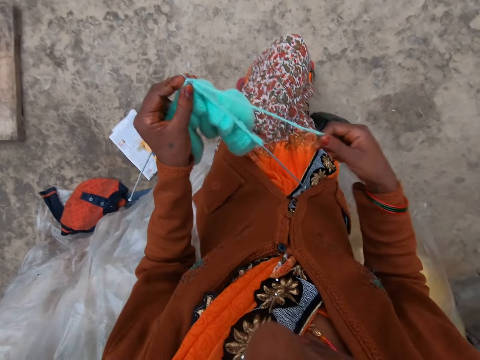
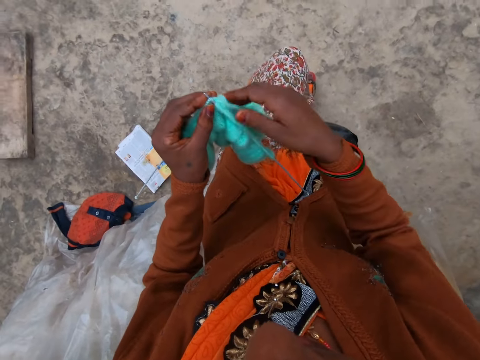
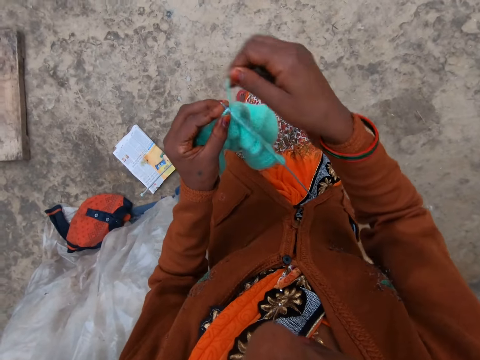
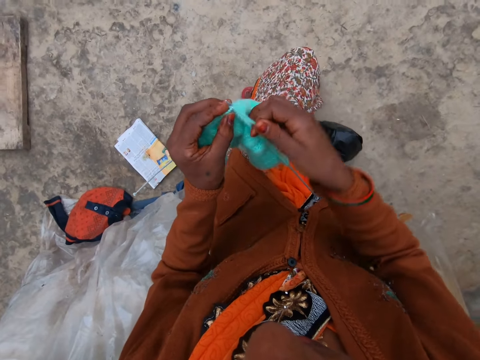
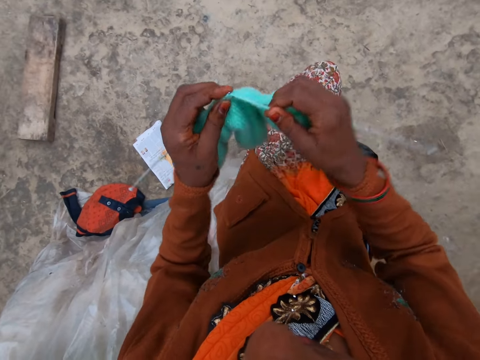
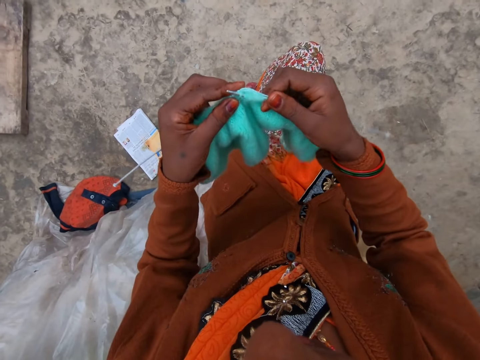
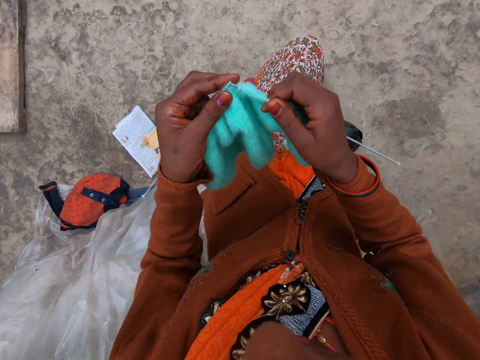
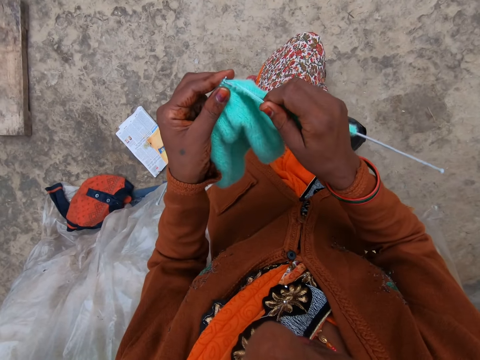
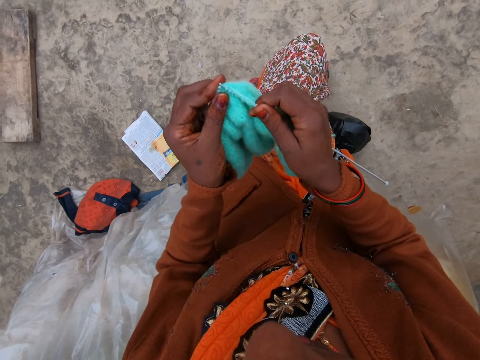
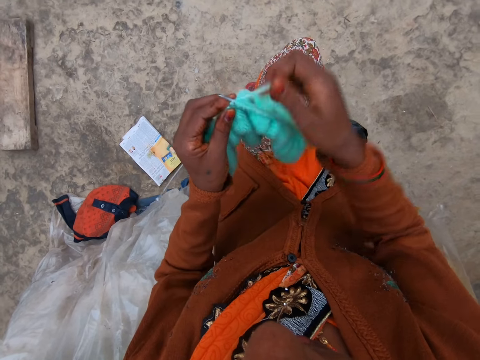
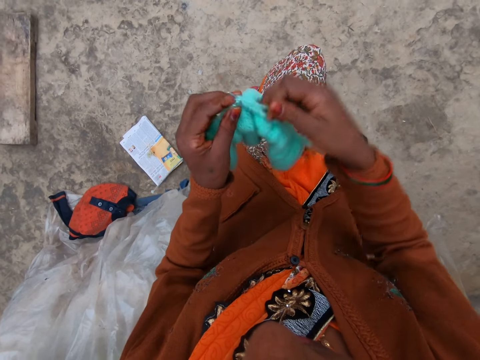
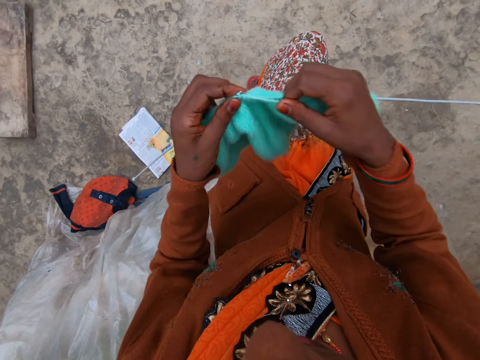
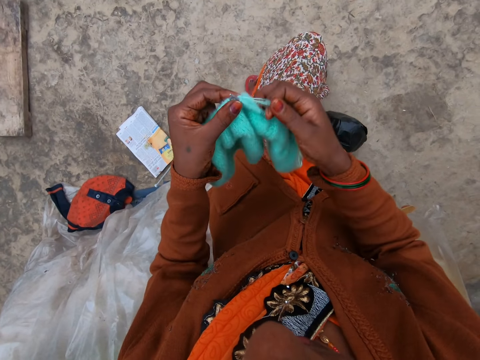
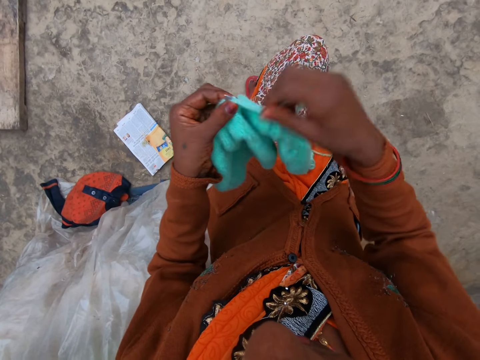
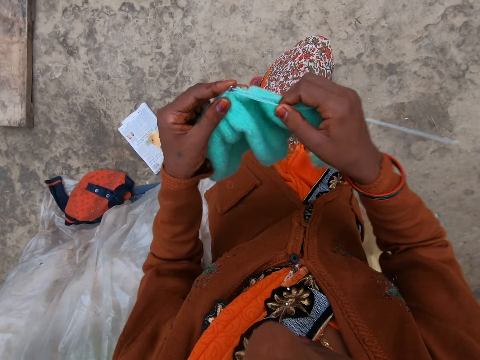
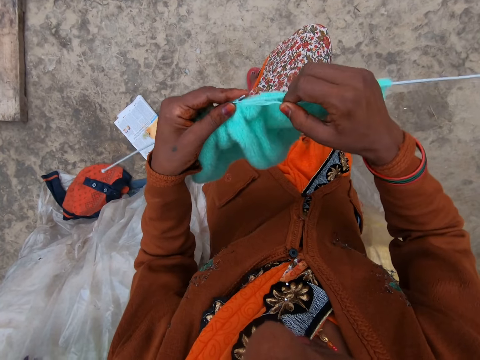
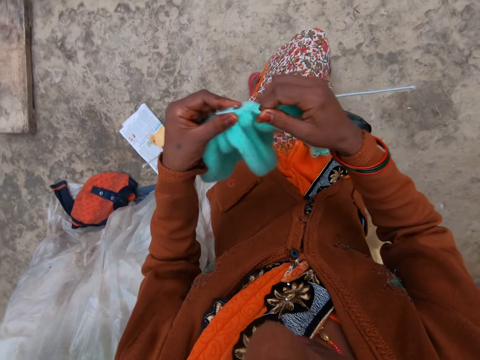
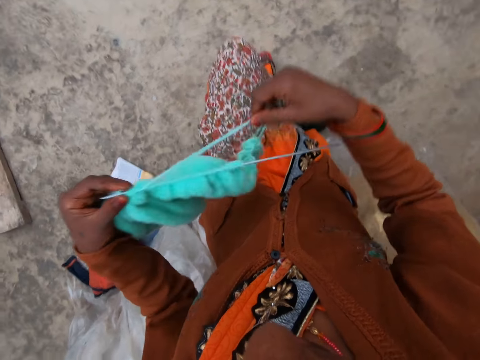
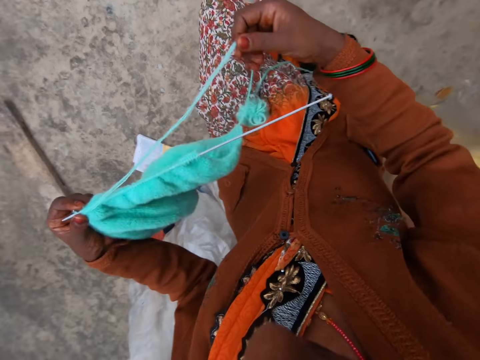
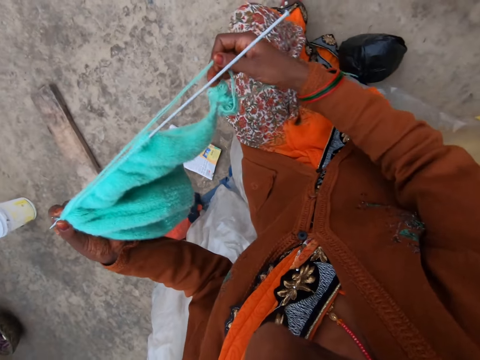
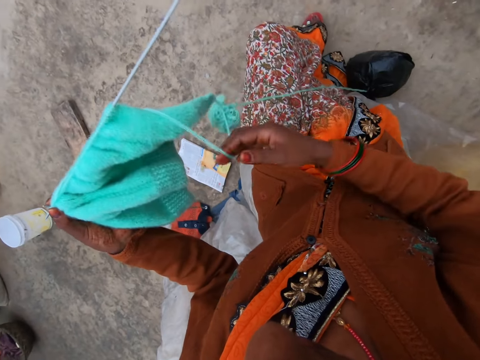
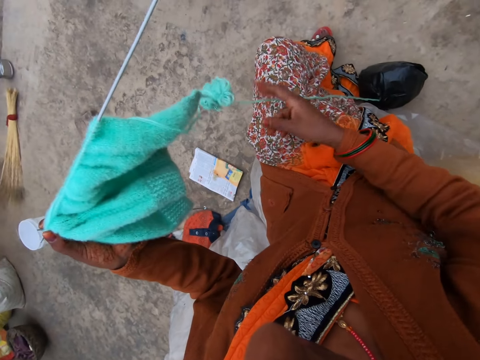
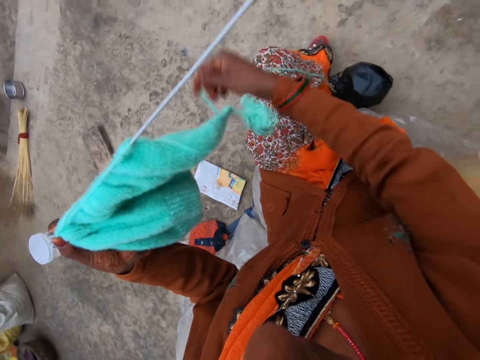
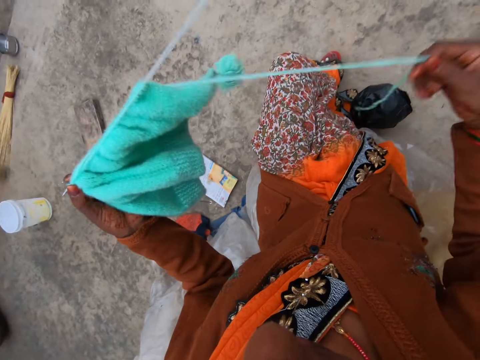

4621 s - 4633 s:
The camera wearer straightens a knitting thread with her hand. She coils the knitting thread on a knitting needle. She knits a piece of fabric with the knitting needle. She coils the knitting thread on the knitting needle. She knits the piece of fabric with the knitting needle. She coils the knitting thread on the knitting needle. She knits the piece of fabric with the knitting needle. She straightens the knitting thread with her hand. She pulls the thread.

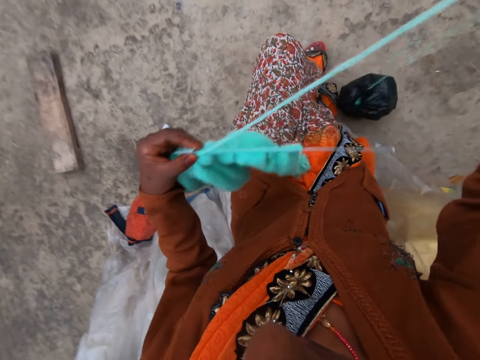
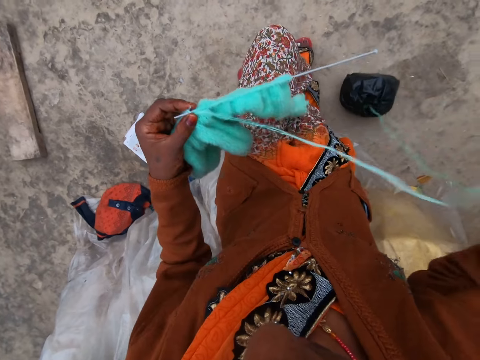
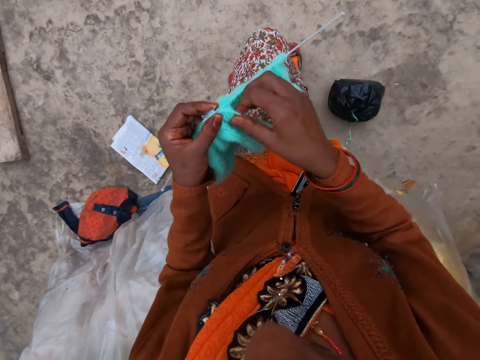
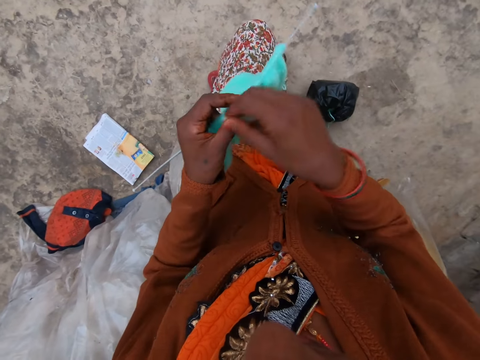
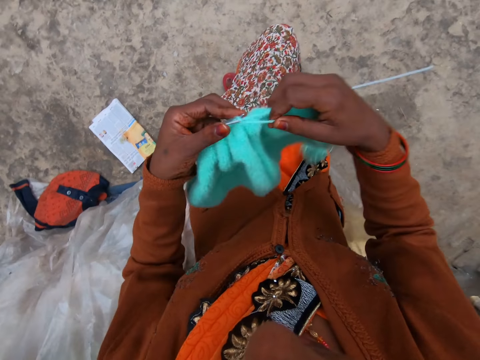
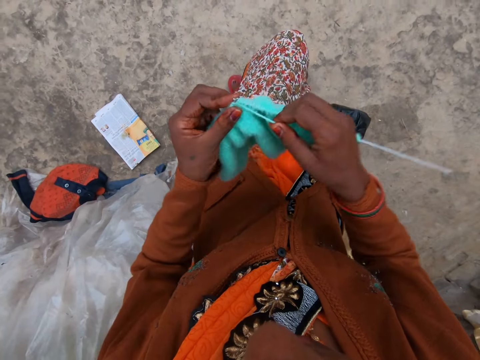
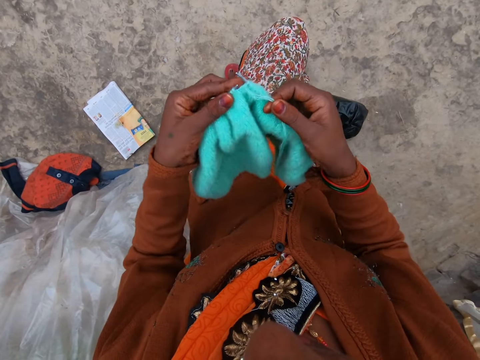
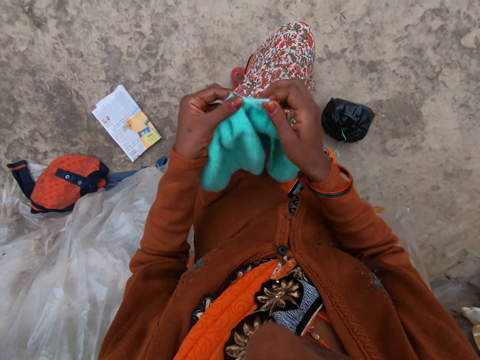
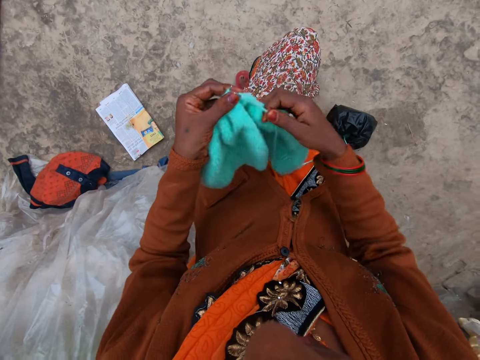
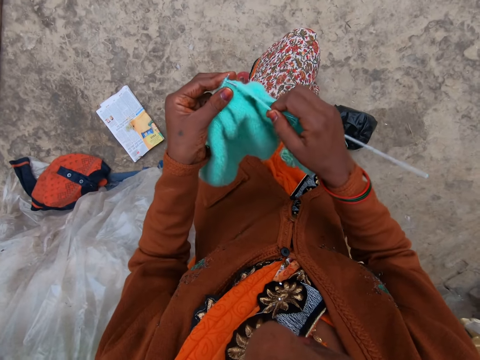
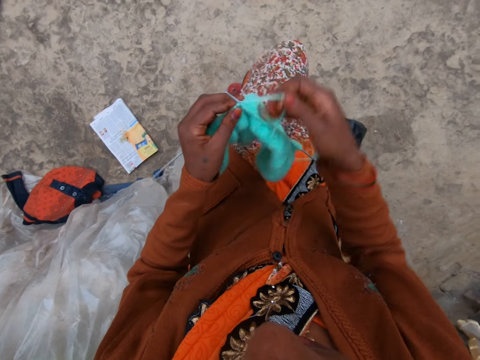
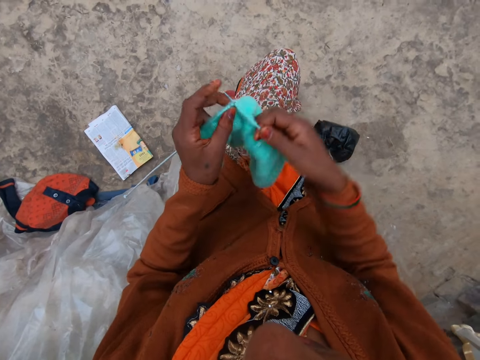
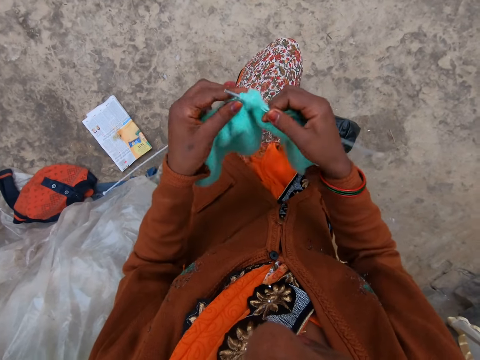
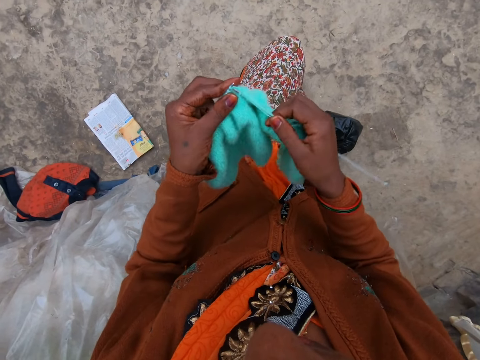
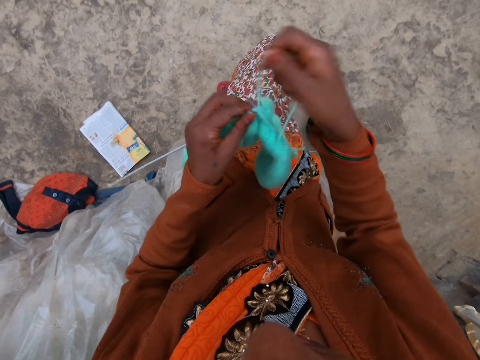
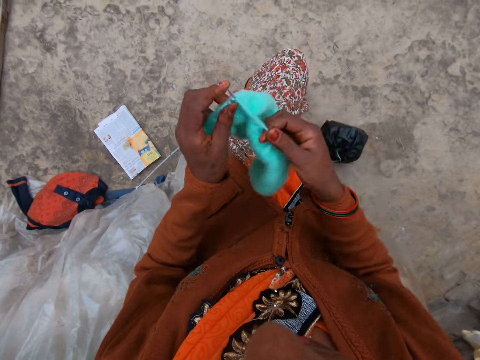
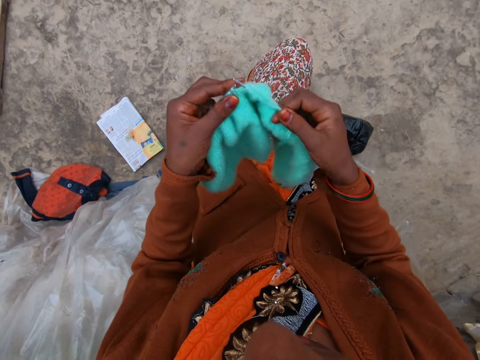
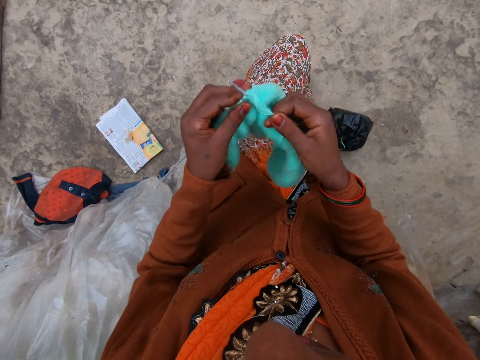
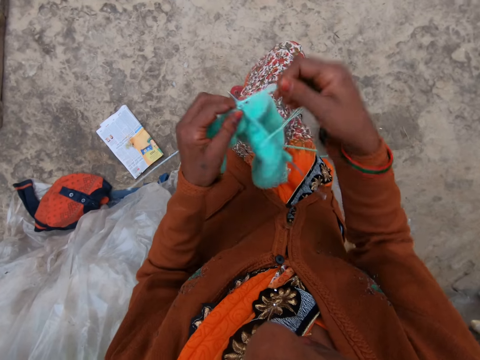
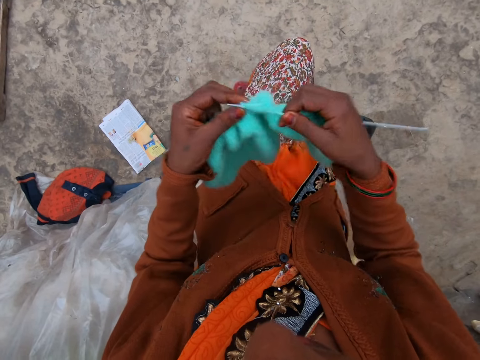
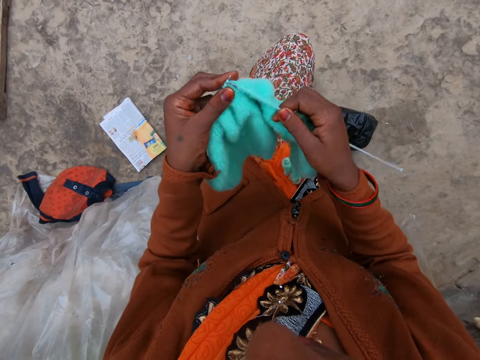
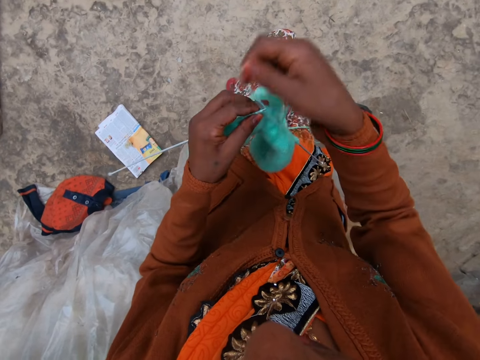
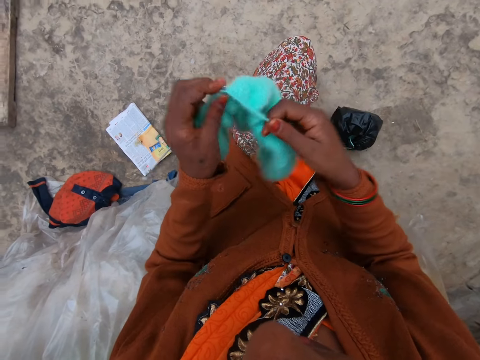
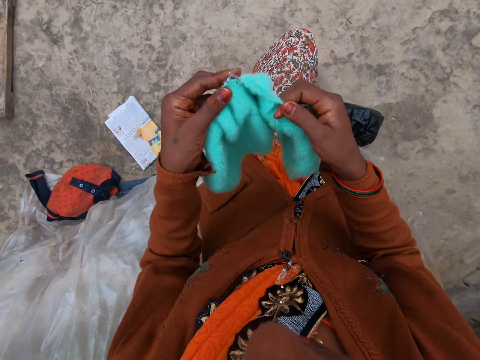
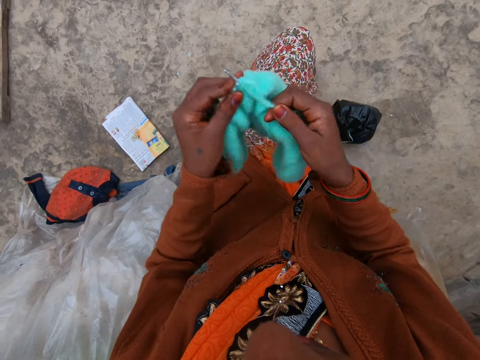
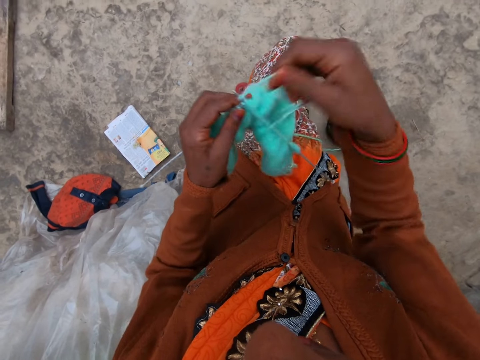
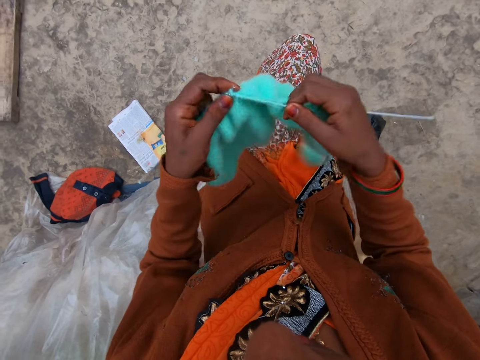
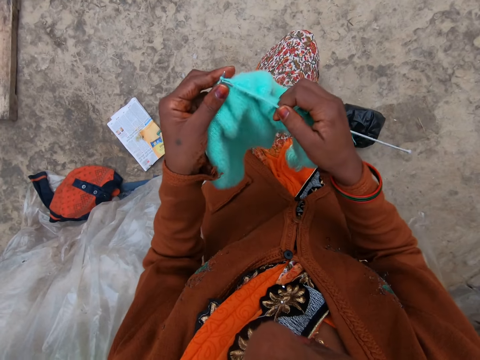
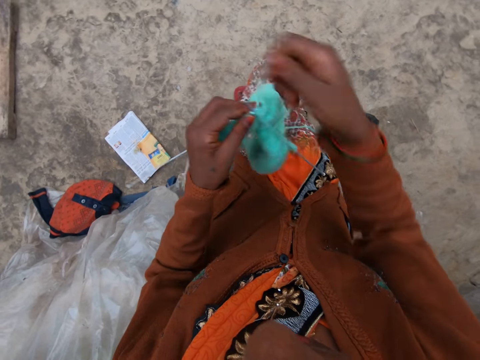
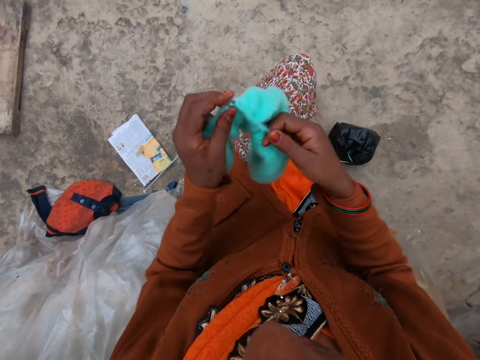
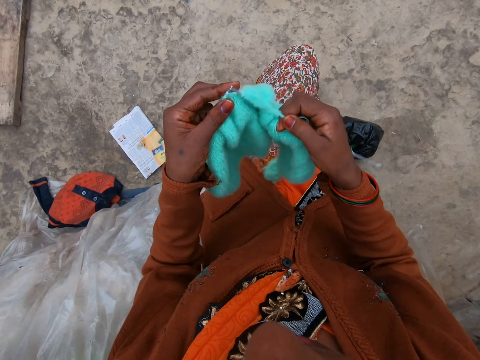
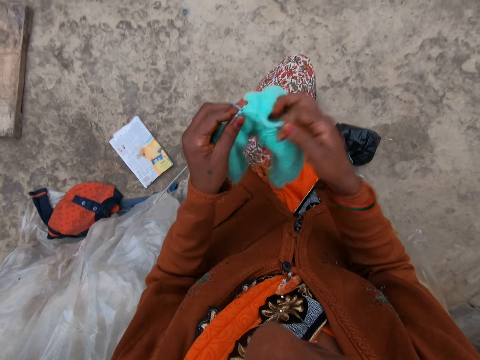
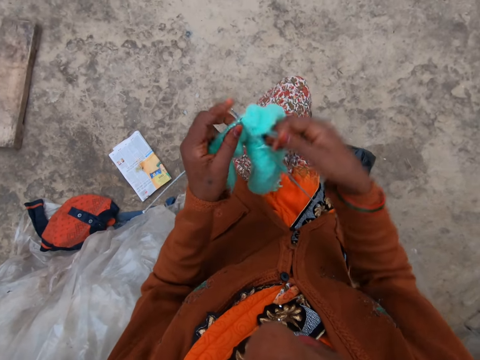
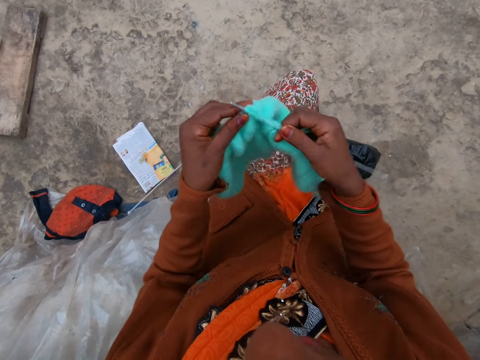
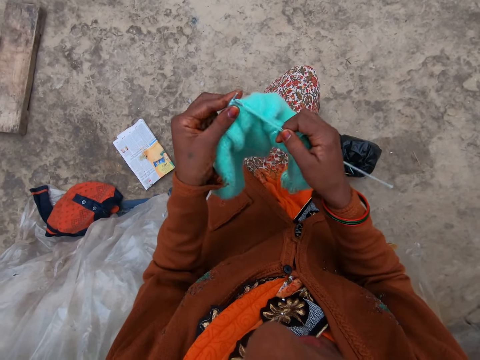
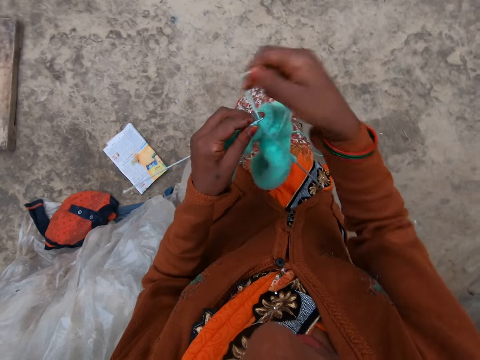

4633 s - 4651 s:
The camera wearer coils a knitting thread on a knitting needle. They knit a piece of fabric with the knitting needle. They coil the knitting thread on the knitting needle. They knit the piece of fabric with the knitting needle. They coil the knitting thread on the knitting needle. They knit the piece of fabric with the knitting needle. They coil the knitting thread on the knitting needle. They knit the piece of fabric with the knitting needle. They coil the knitting thread on the knitting needle. They knit the piece of fabric with the knitting needle. They coil the knitting thread on the knitting needle. They knit the piece of fabric with the knitting needle. They coil the knitting thread on the knitting needle. They knit the piece of fabric with the knitting needle. They coil the knitting thread on the knitting needle. They knit the piece of fabric with the knitting needle. They coil the knitting thread on the knitting needle. They knit the piece of fabric with the knitting needle.
